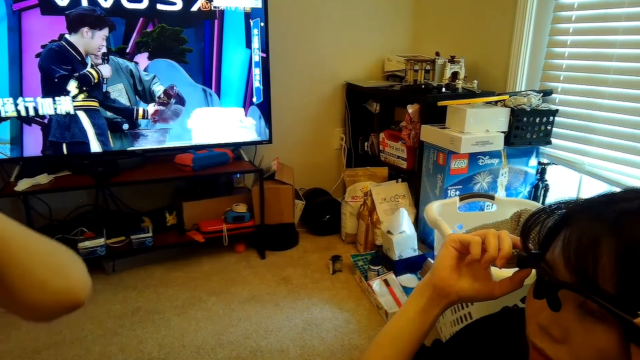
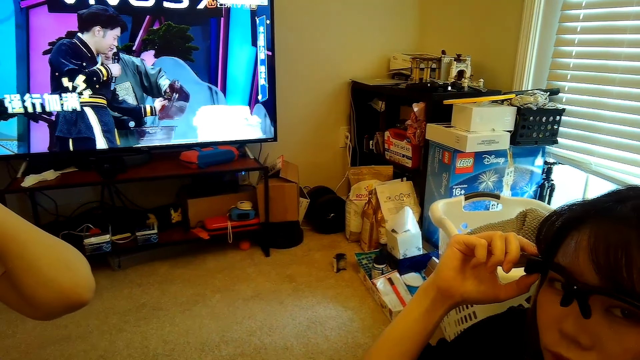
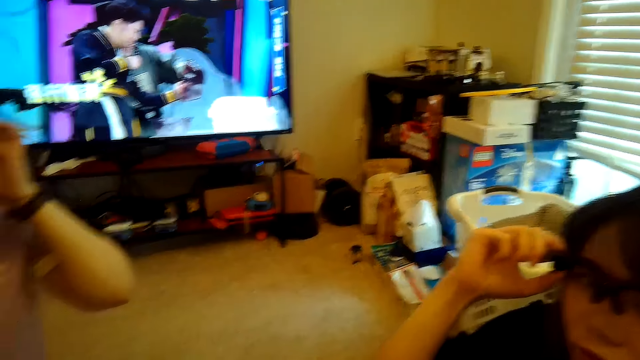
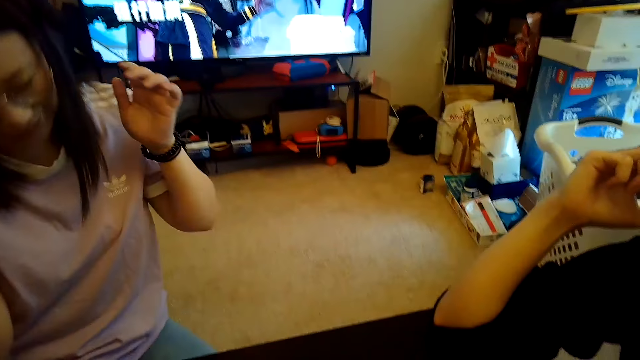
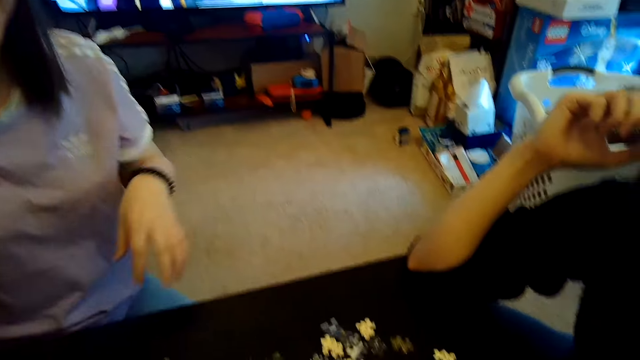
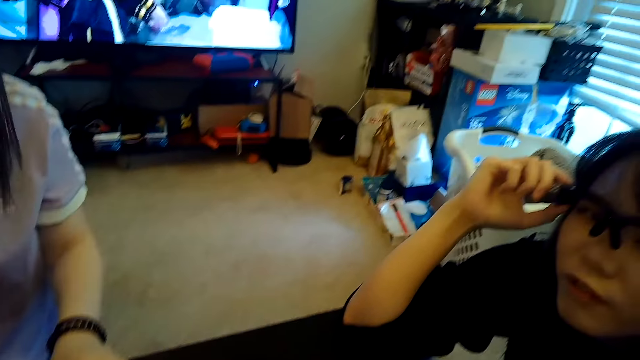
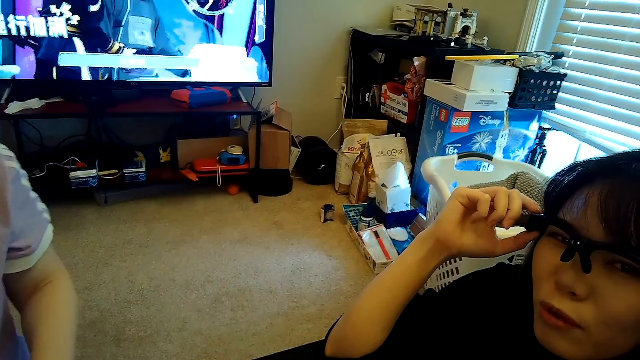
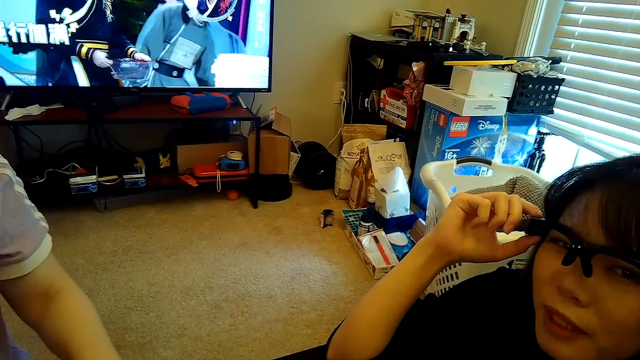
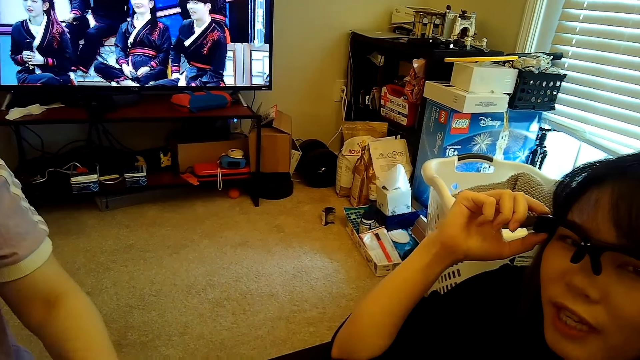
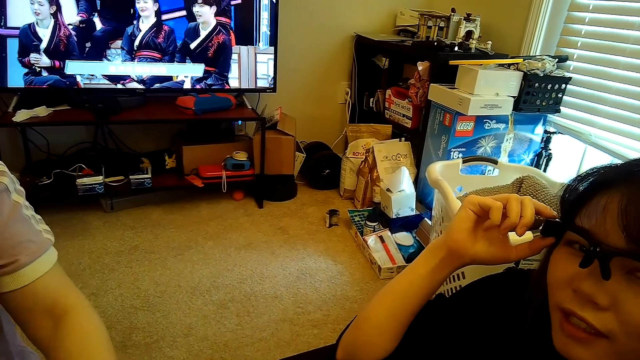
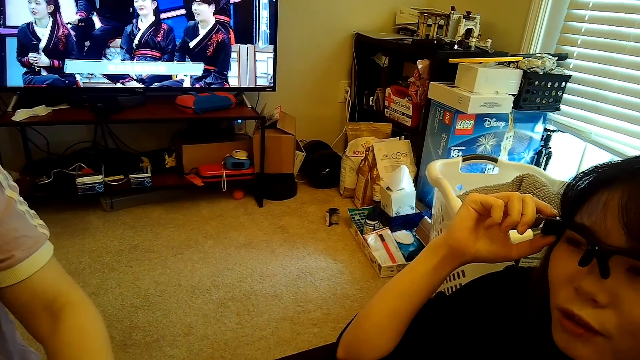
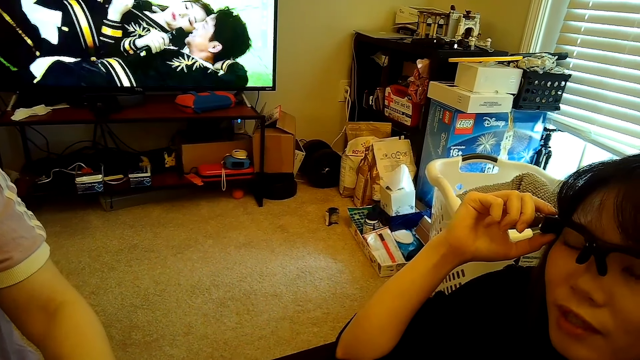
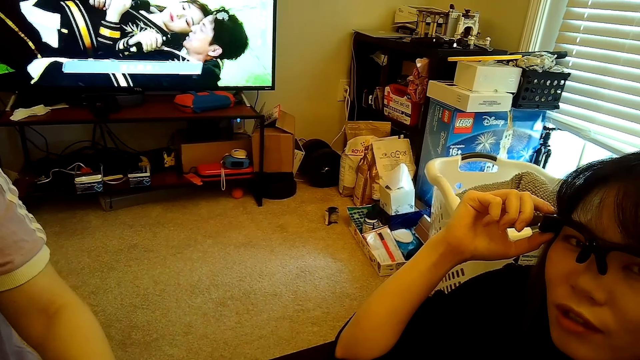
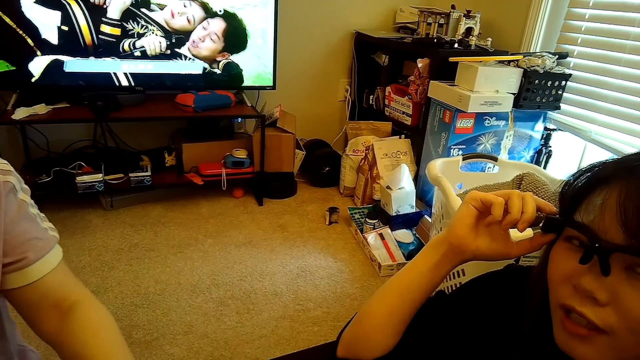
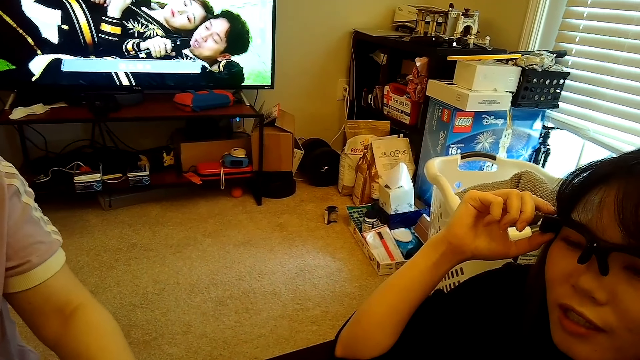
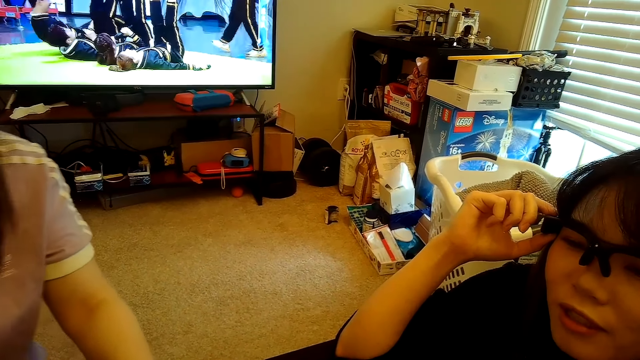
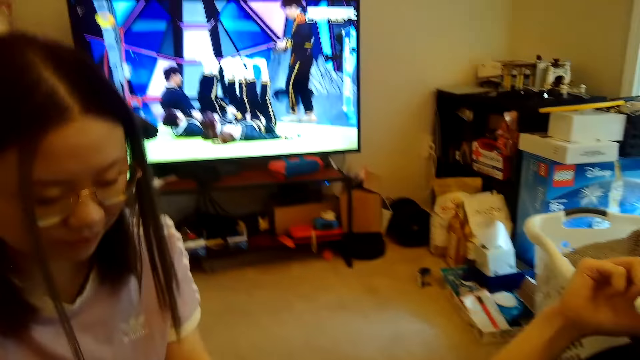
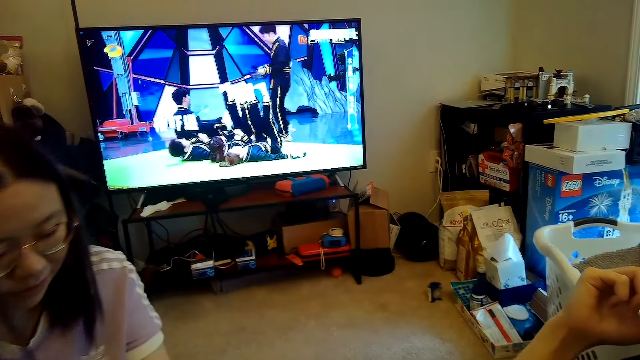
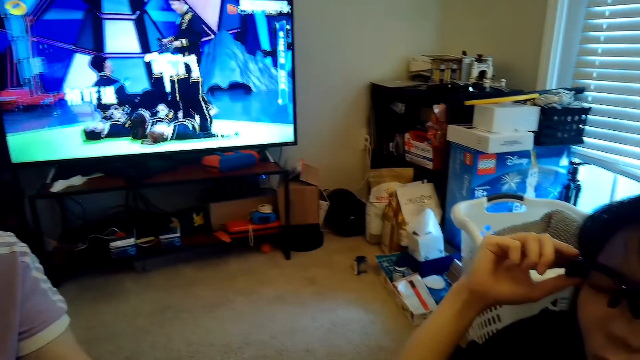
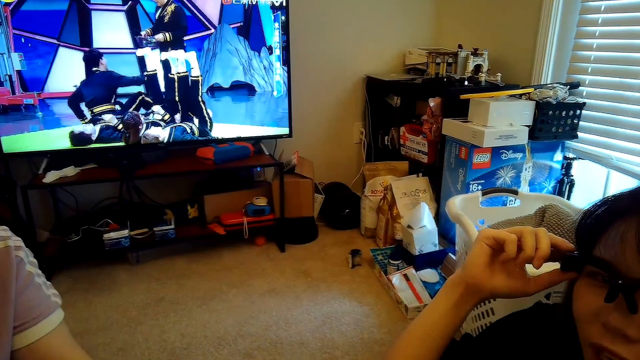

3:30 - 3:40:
The camera wearer talks to a woman. The woman talks to the camera wearer.

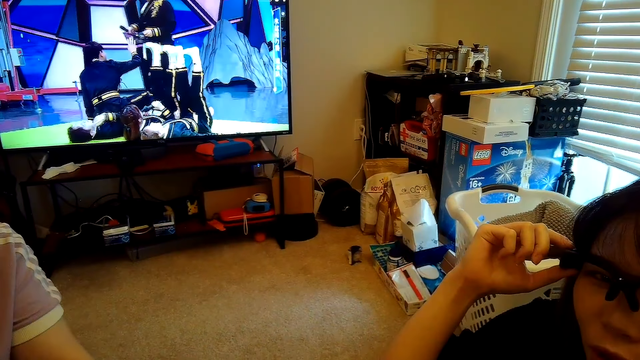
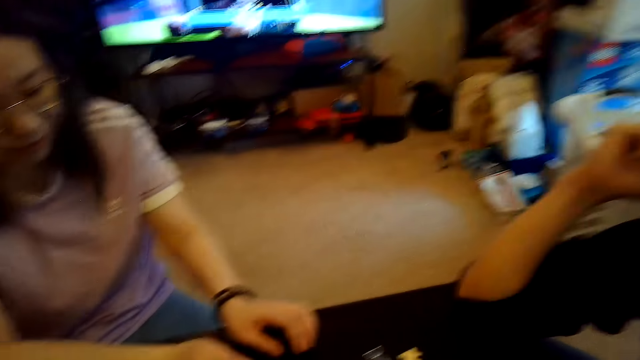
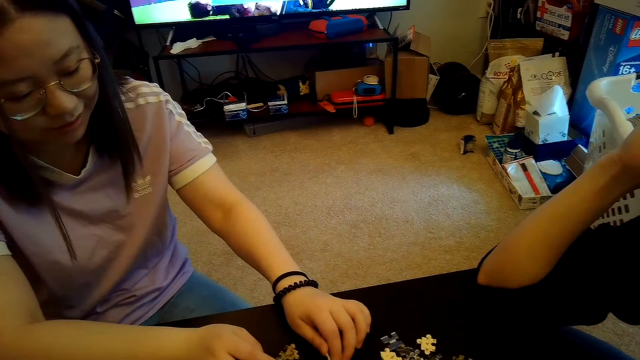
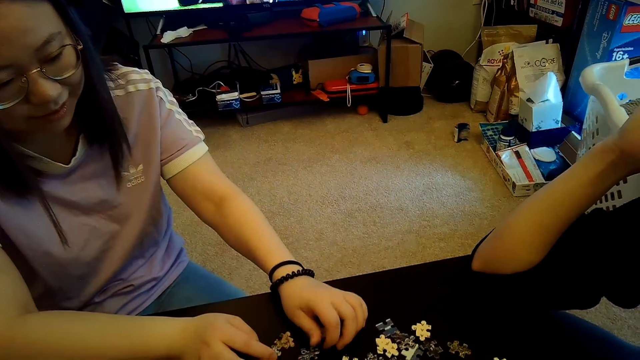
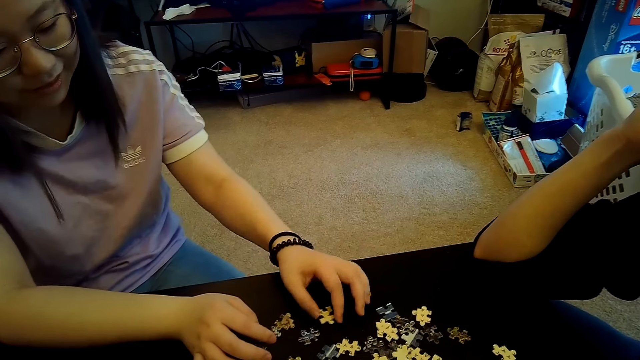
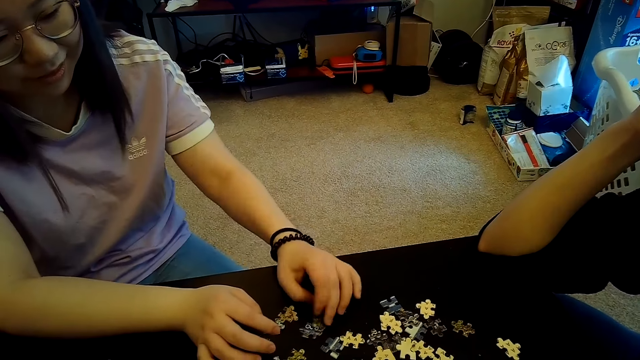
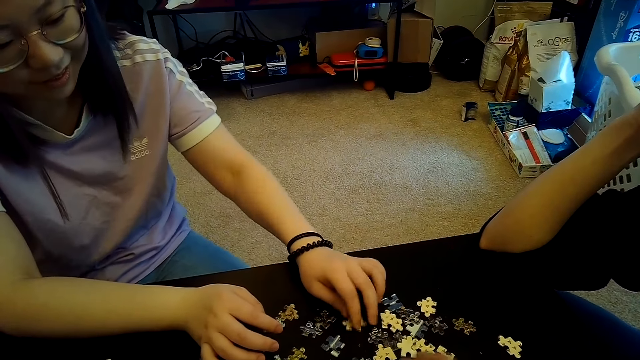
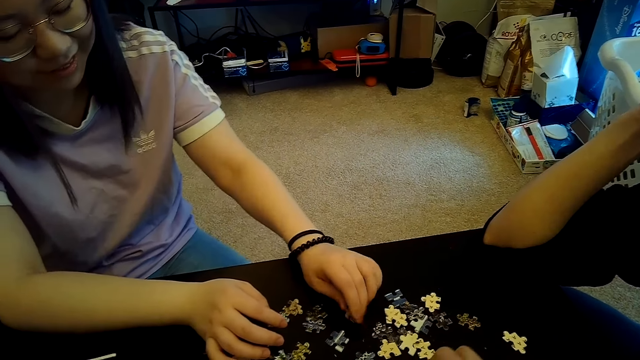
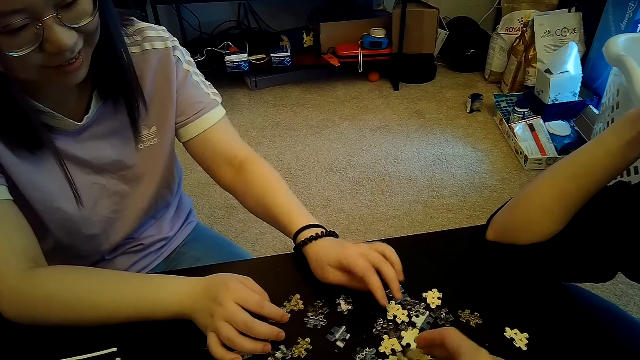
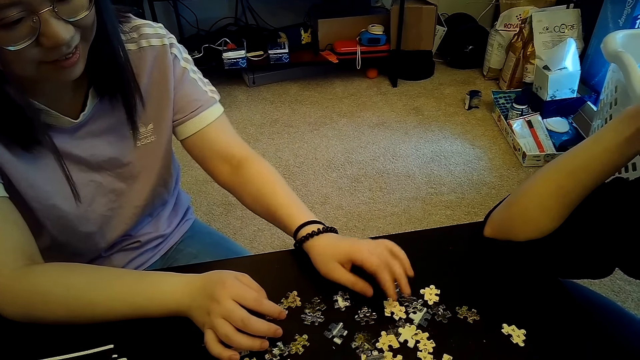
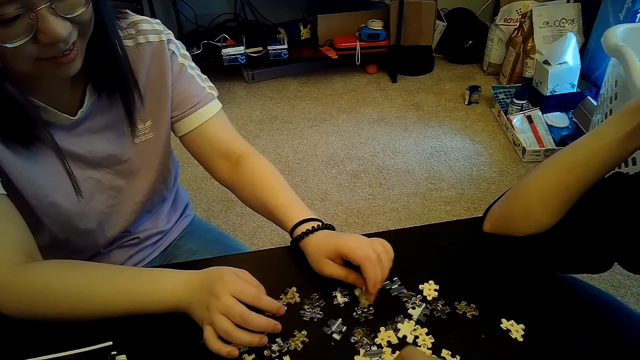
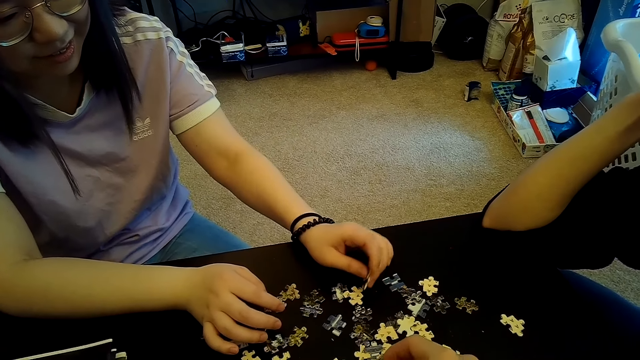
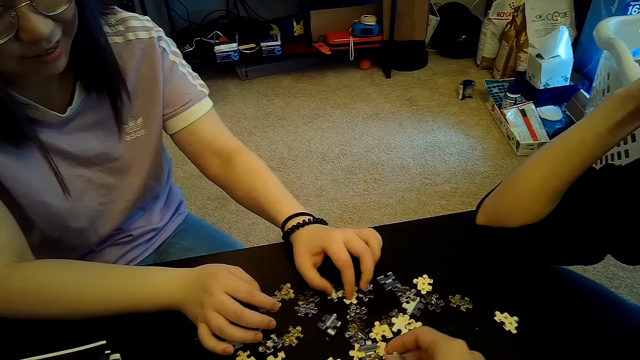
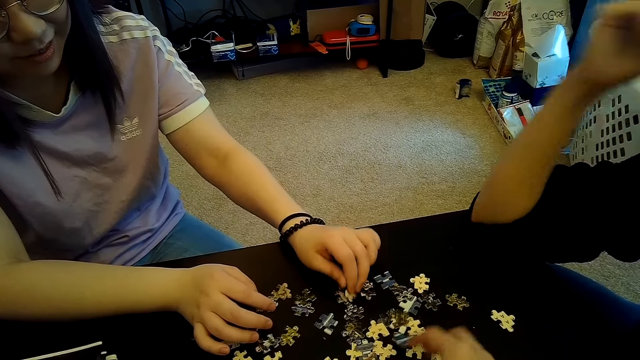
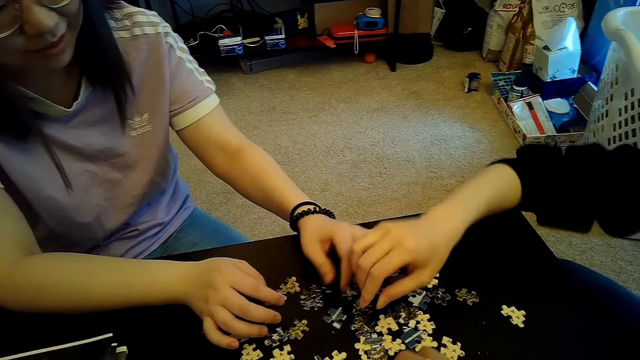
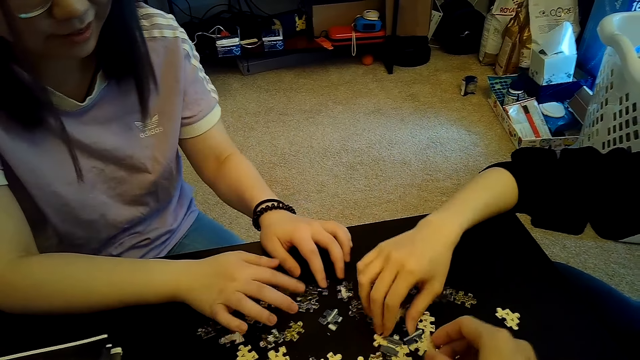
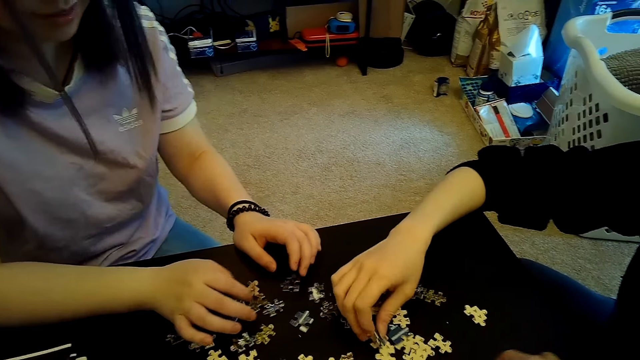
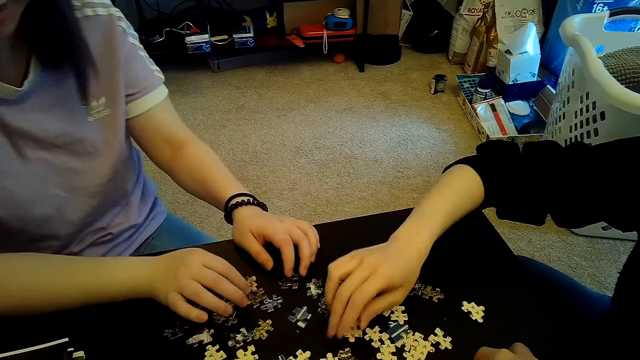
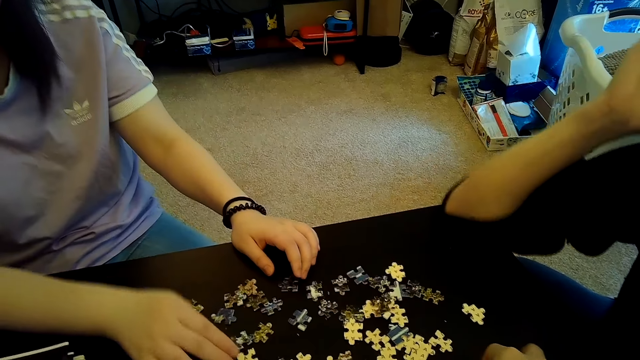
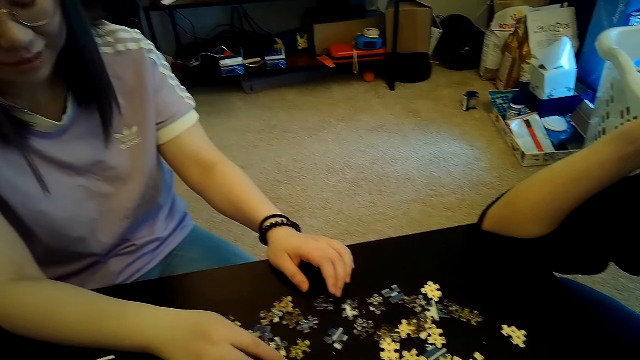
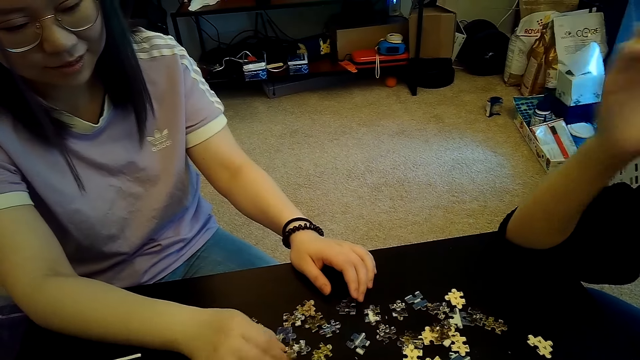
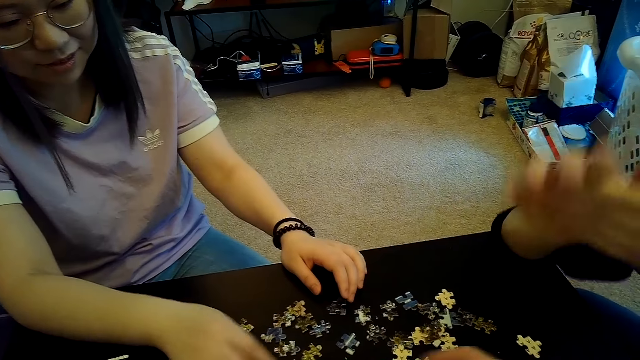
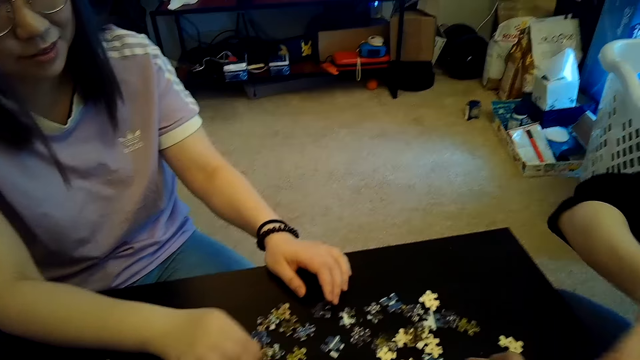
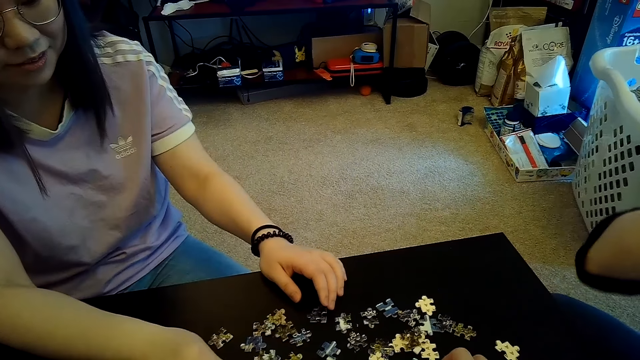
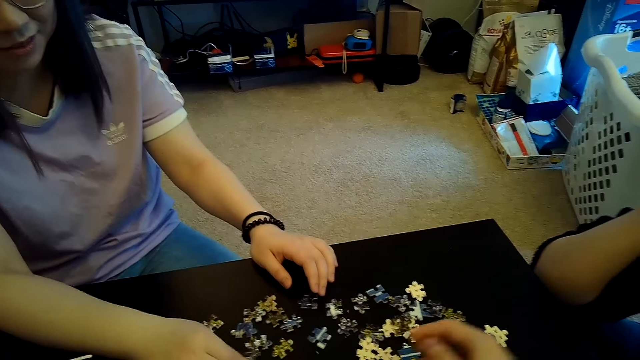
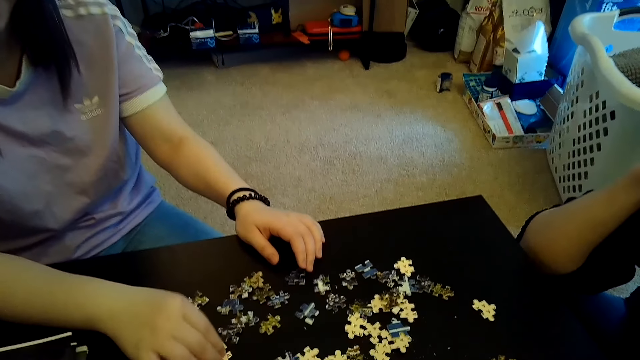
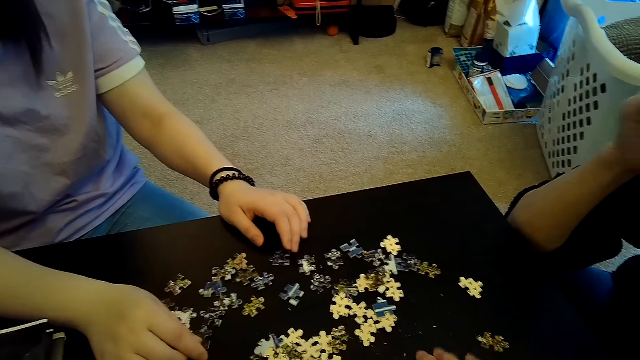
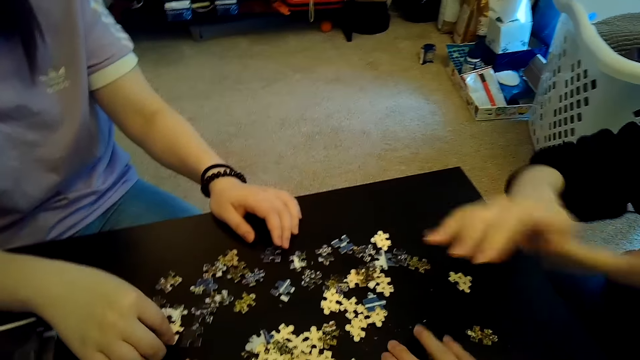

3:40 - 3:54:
A woman arranges the jigsaw puzzle. Another woman arranges the jigsaw puzzle. The camera wearer arranges the jigsaw puzzle.
